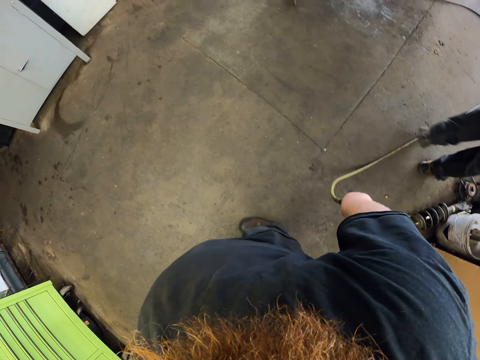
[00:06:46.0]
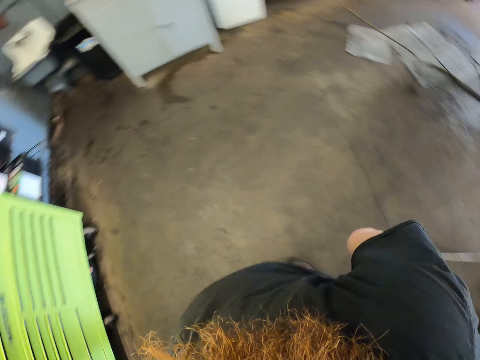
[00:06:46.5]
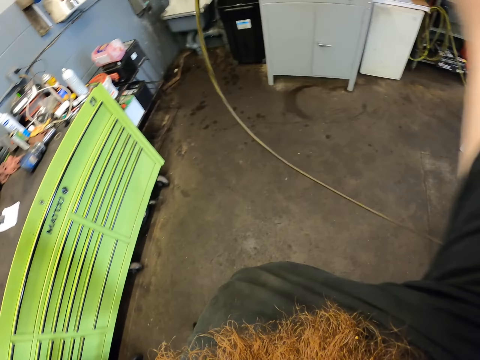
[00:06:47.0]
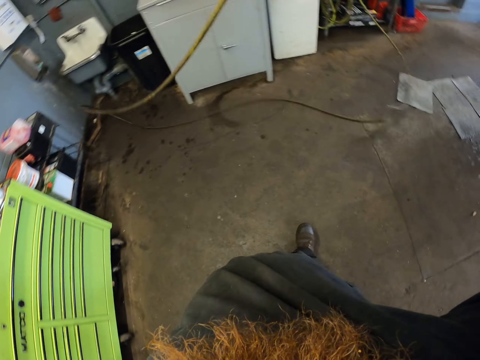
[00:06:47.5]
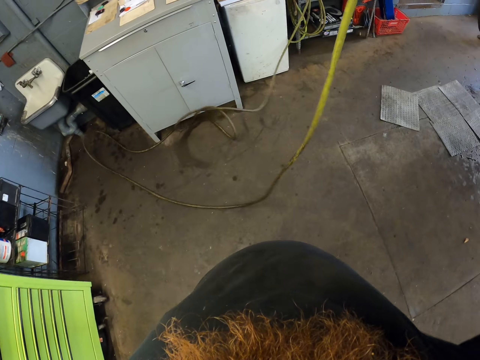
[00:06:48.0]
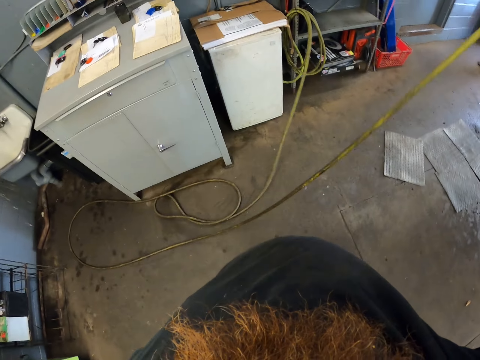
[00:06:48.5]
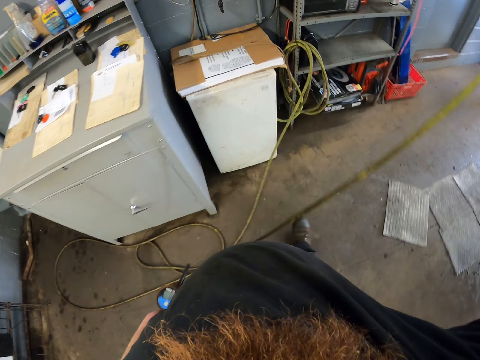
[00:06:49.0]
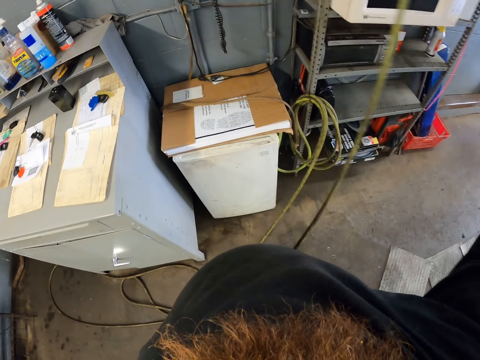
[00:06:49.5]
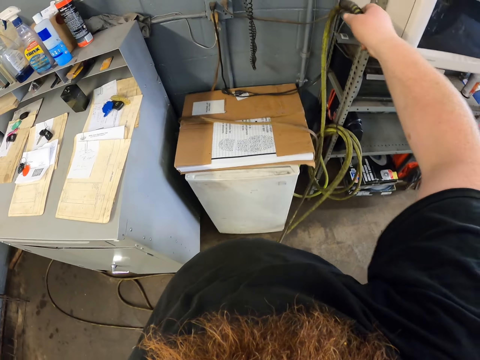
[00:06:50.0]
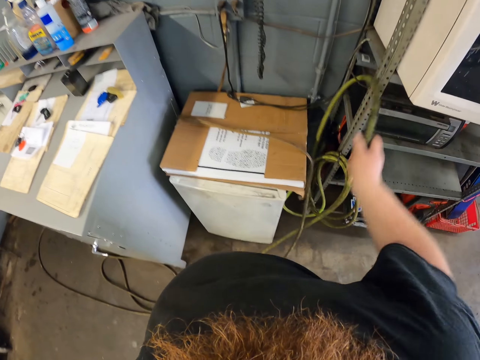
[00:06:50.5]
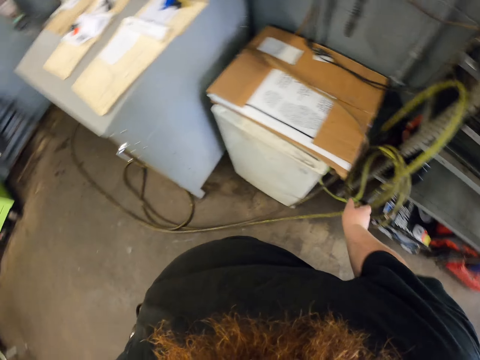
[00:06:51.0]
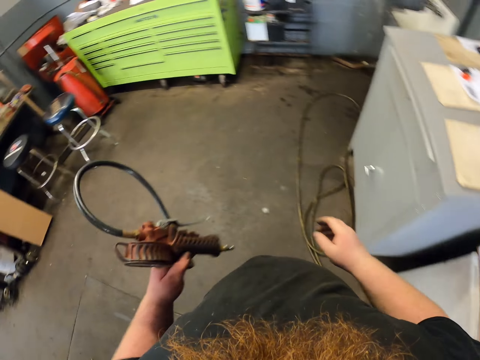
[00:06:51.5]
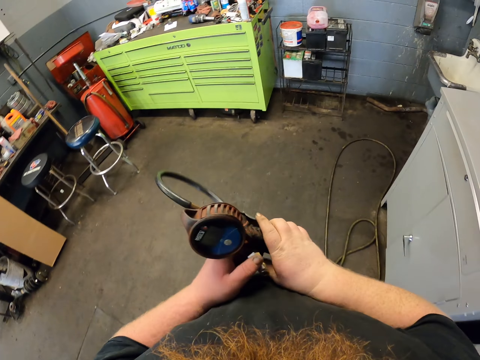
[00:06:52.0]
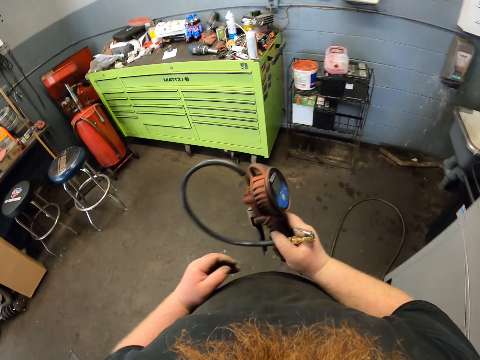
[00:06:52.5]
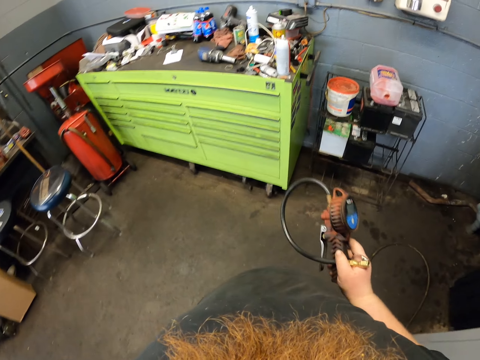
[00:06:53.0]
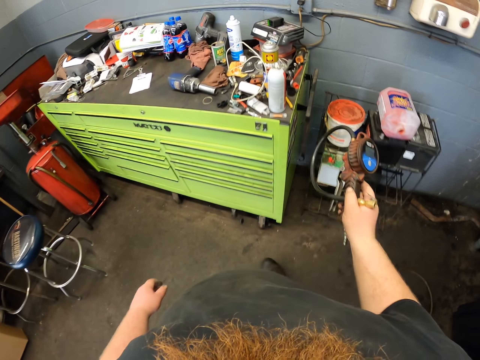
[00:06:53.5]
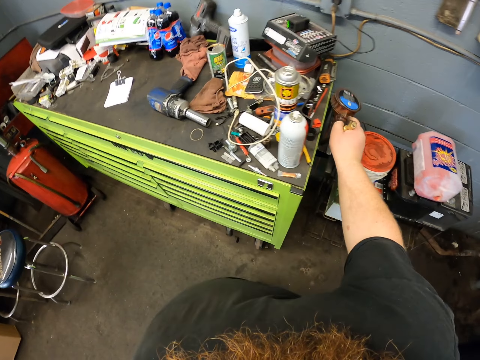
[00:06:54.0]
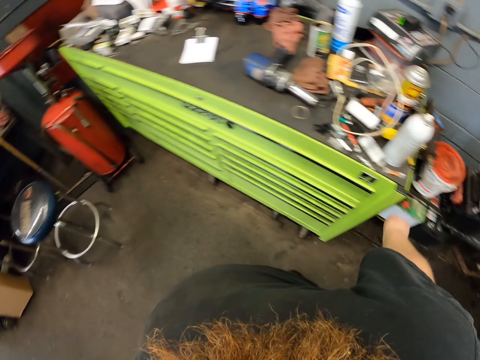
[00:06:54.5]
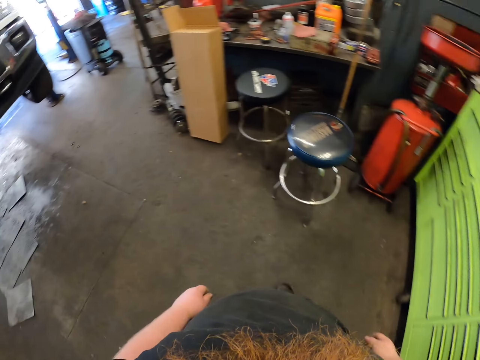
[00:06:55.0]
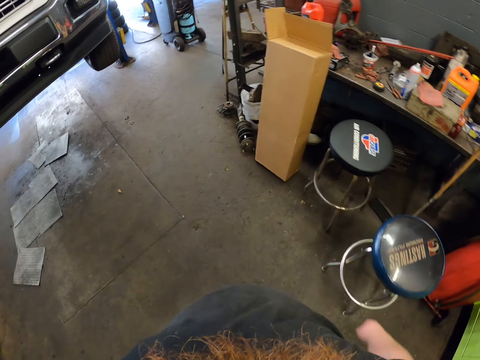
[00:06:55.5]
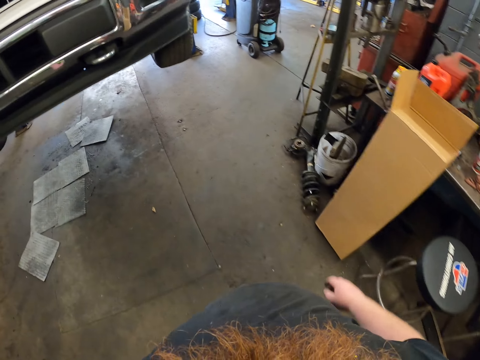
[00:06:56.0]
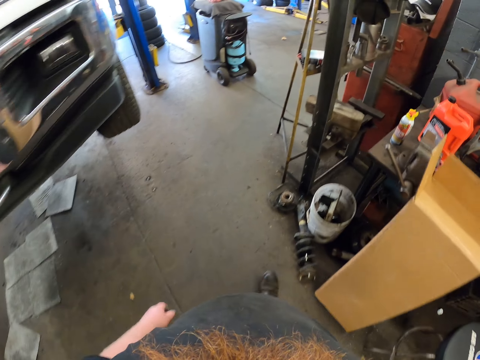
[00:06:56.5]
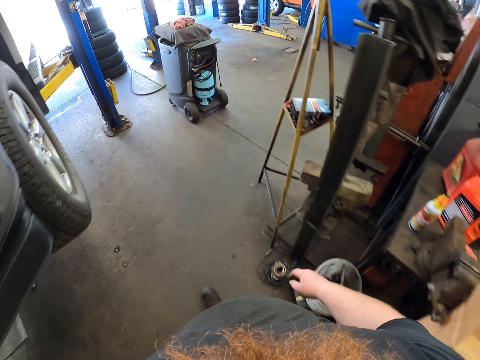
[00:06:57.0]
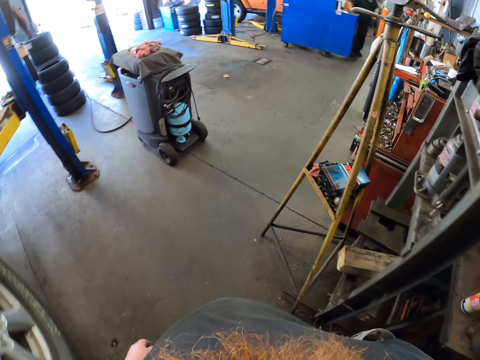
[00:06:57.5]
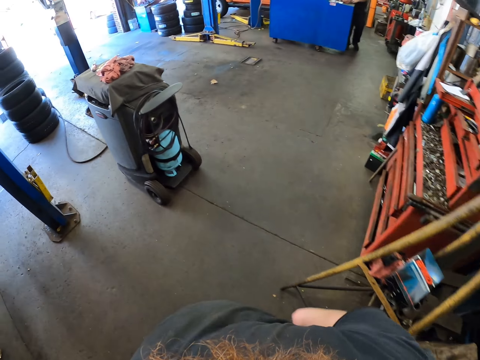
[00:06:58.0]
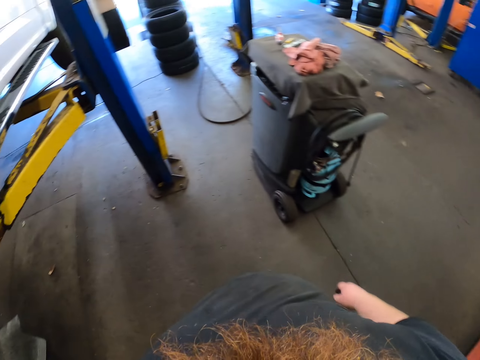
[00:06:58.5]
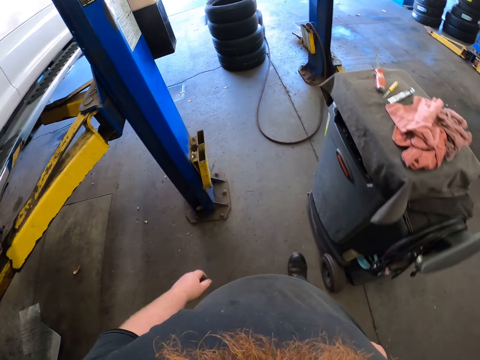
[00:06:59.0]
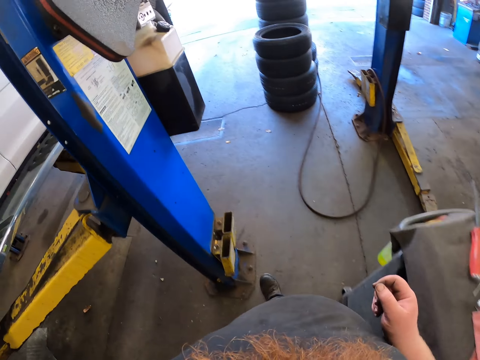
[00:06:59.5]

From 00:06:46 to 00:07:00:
The camera wearer lifts a cord. They pull a pipe. They walk around. They drop the cord. They hang the pipe. They hold the cord on the right hand. They walk around. They put the pressure pump down. They walk around.

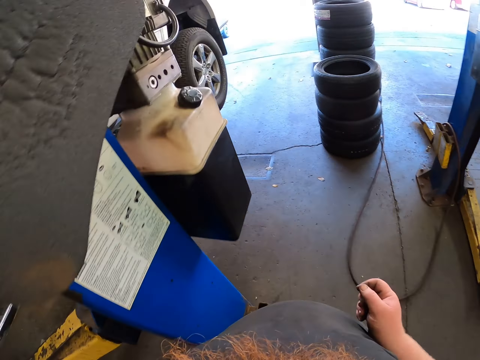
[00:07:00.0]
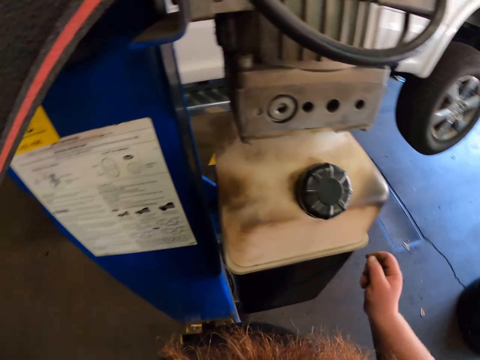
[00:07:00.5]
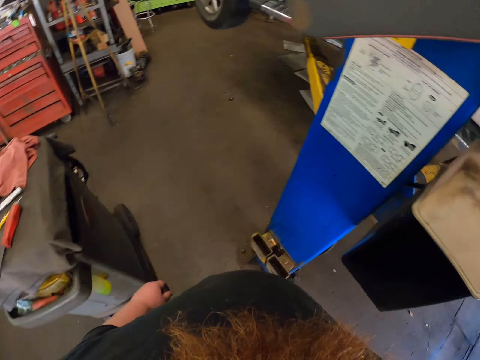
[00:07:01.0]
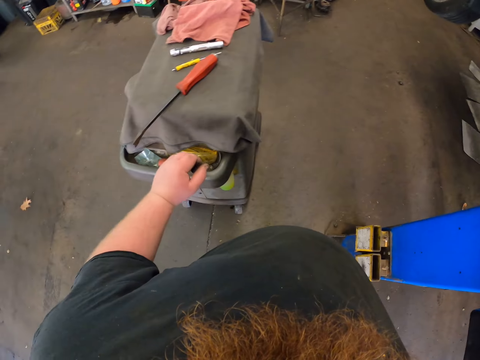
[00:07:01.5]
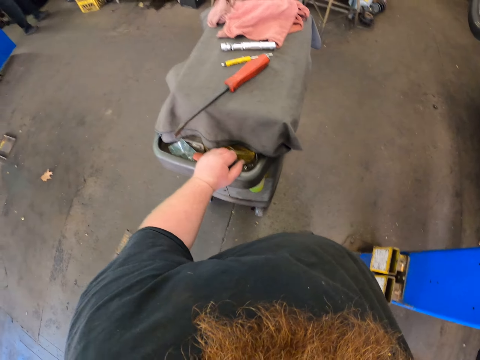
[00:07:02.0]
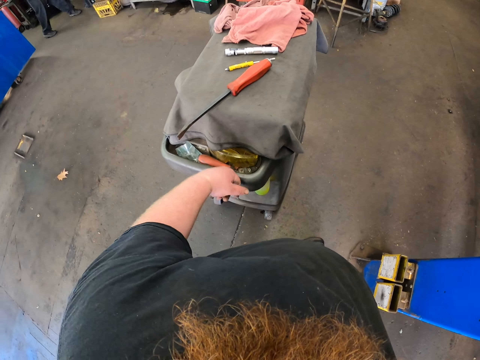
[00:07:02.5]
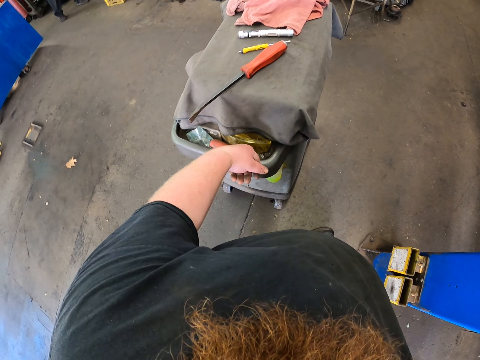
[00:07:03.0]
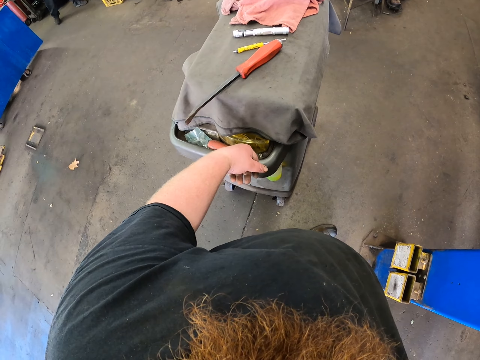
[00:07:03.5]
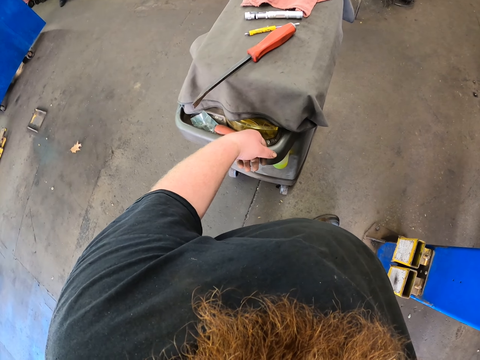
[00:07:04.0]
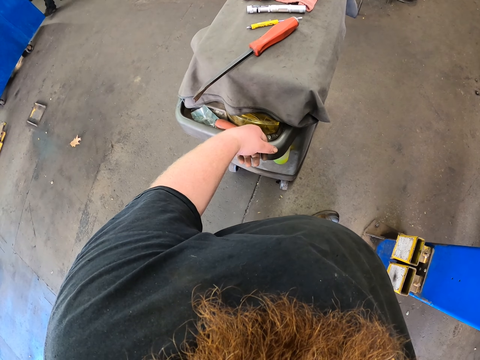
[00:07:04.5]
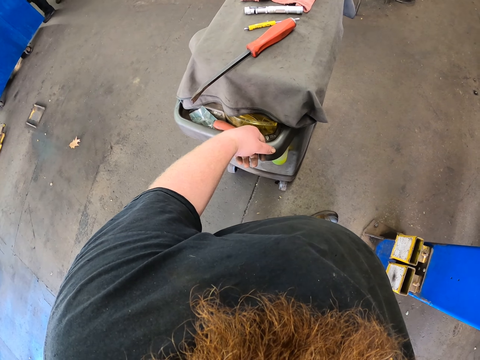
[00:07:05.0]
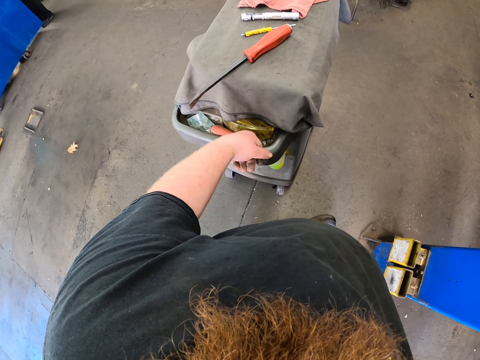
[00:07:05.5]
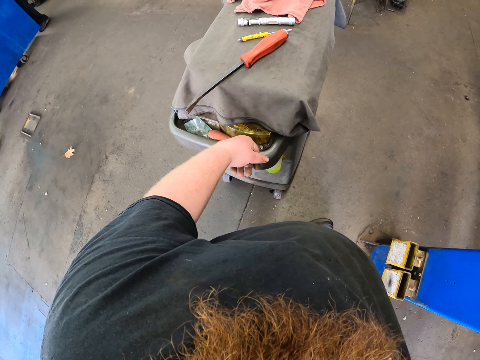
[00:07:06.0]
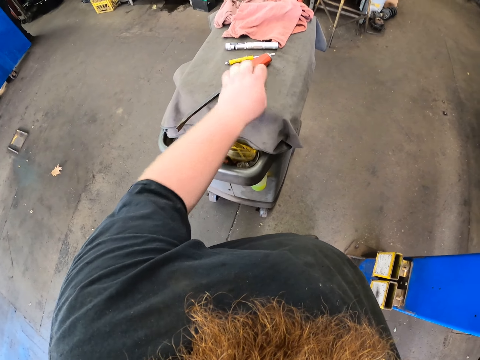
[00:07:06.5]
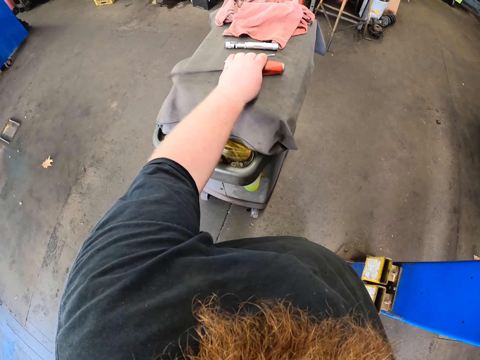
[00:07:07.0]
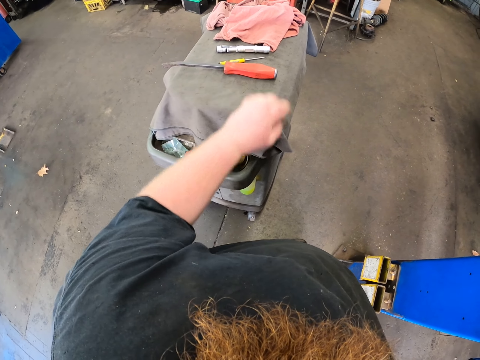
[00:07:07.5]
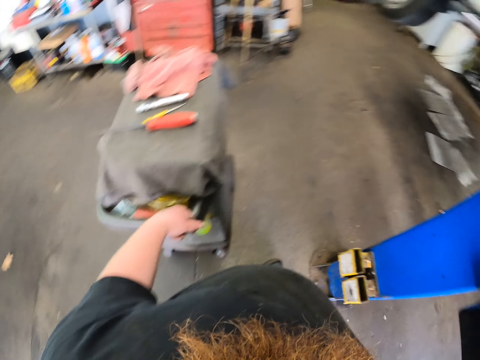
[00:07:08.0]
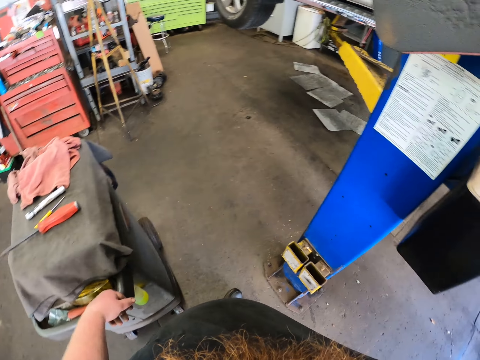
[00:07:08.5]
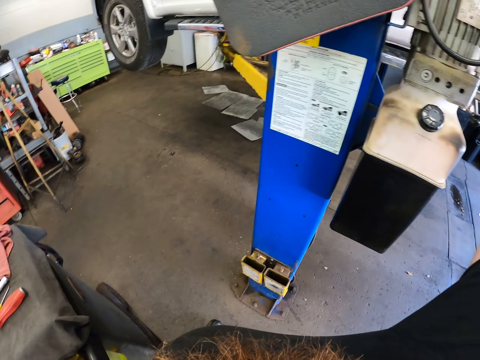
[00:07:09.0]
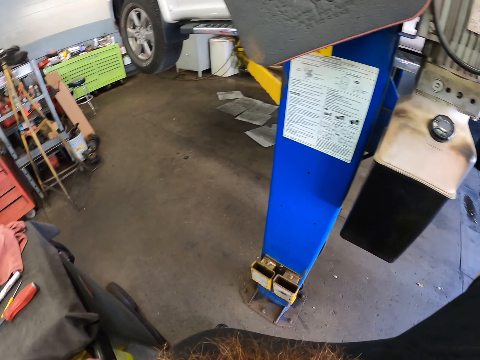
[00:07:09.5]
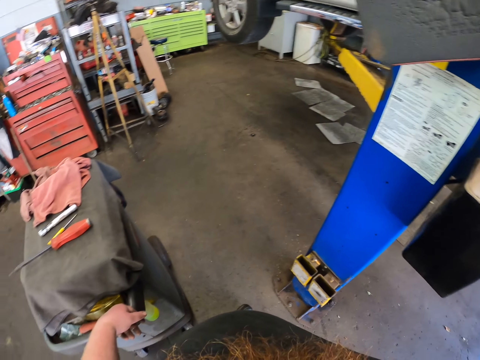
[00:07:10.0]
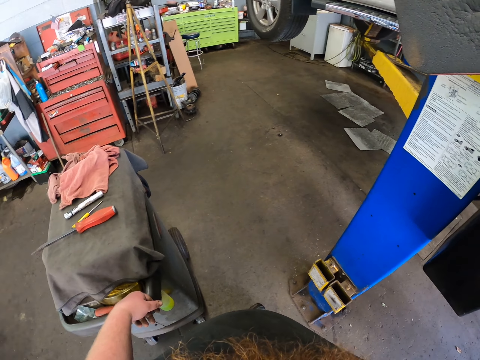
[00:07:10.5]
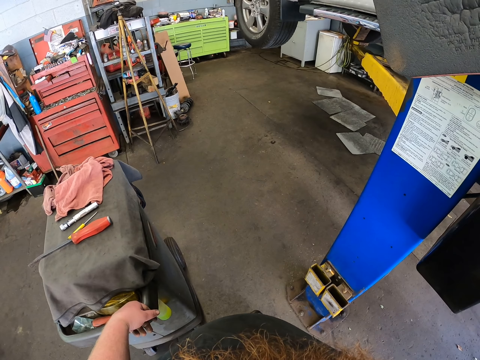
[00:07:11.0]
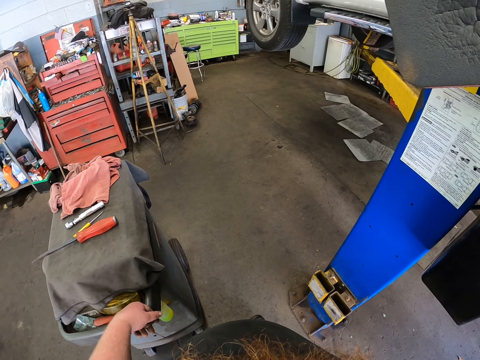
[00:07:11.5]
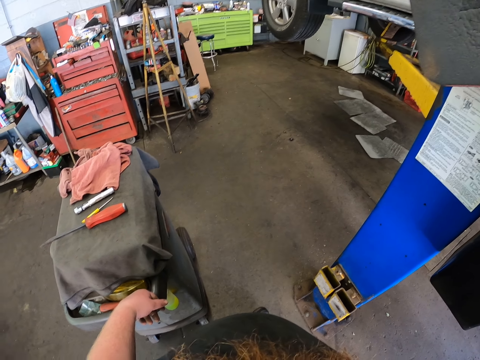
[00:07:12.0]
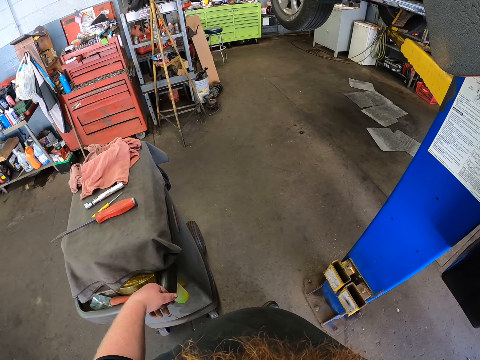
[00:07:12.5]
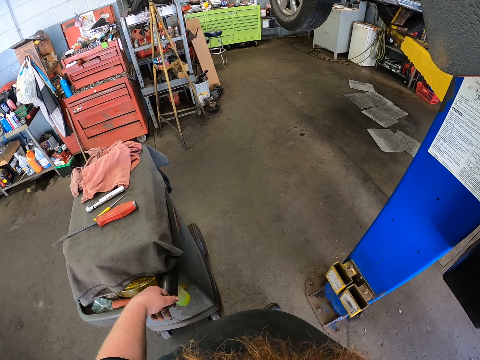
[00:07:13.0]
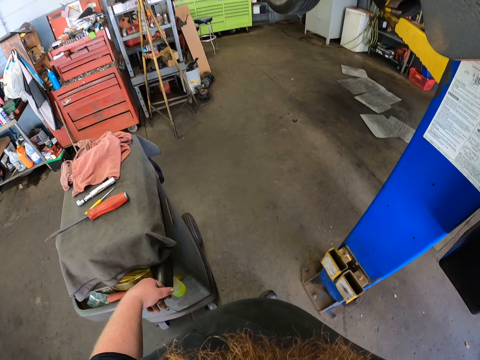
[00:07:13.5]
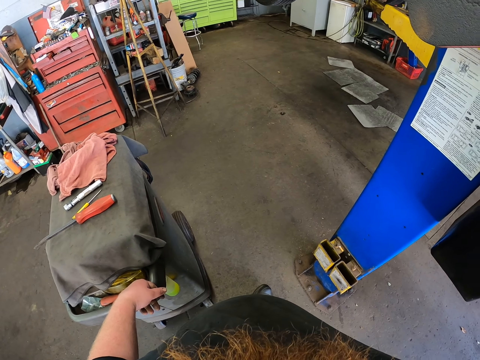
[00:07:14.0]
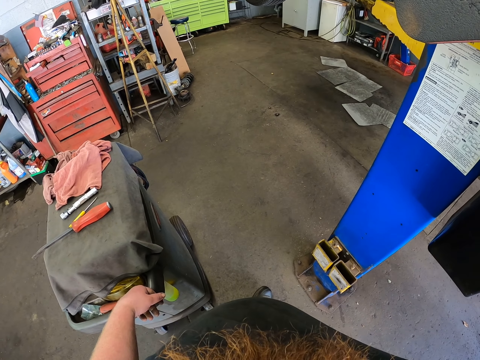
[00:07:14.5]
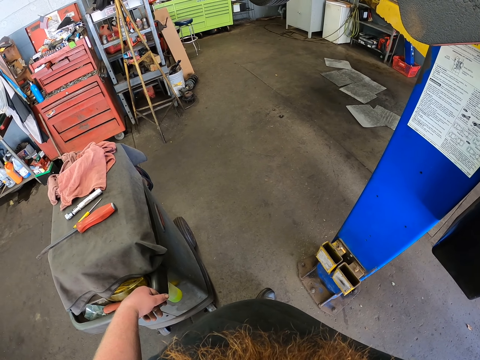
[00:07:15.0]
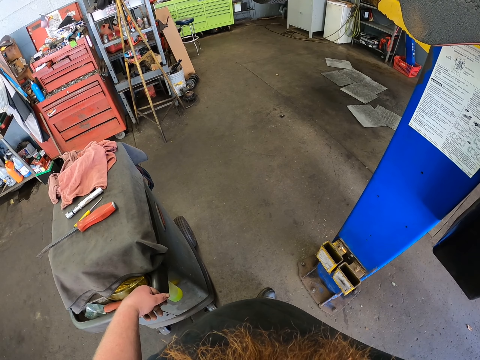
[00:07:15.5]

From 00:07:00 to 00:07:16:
The camera wearer puts a hand on a stand or container. They move a screwdriver. They put a hand on the stand.
